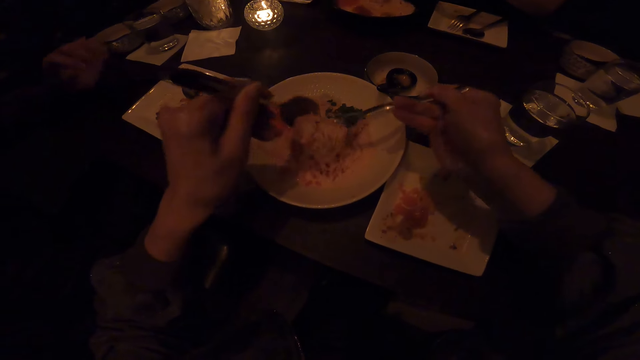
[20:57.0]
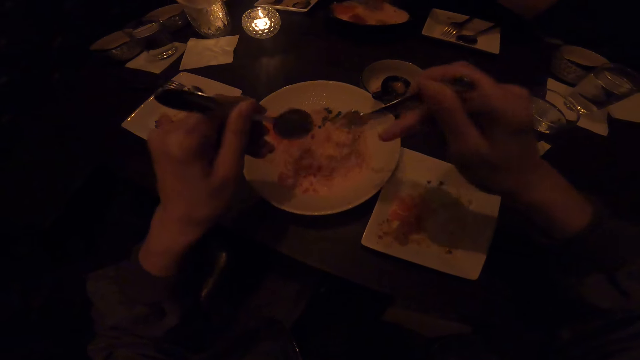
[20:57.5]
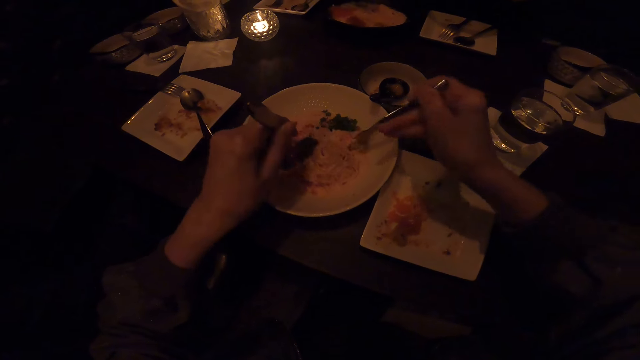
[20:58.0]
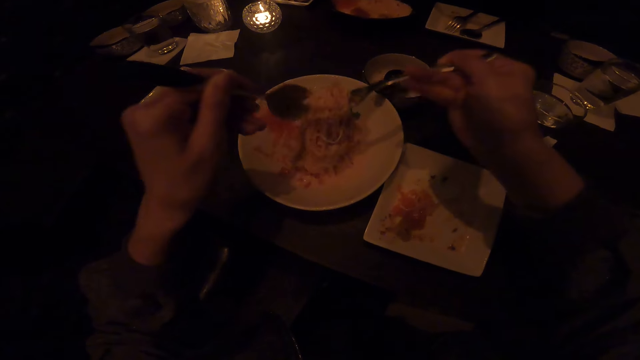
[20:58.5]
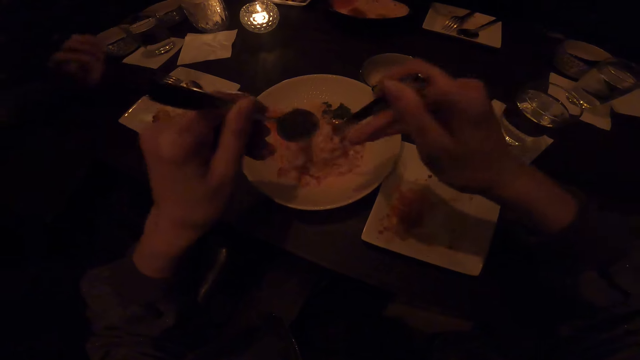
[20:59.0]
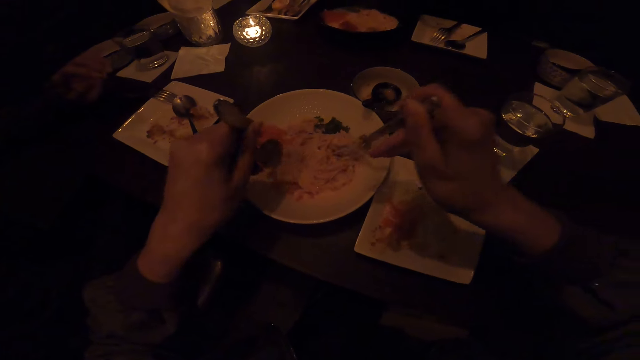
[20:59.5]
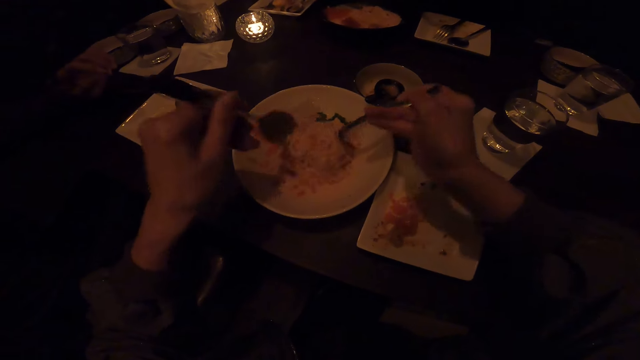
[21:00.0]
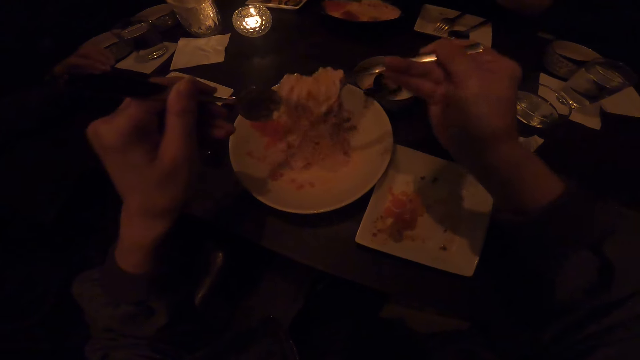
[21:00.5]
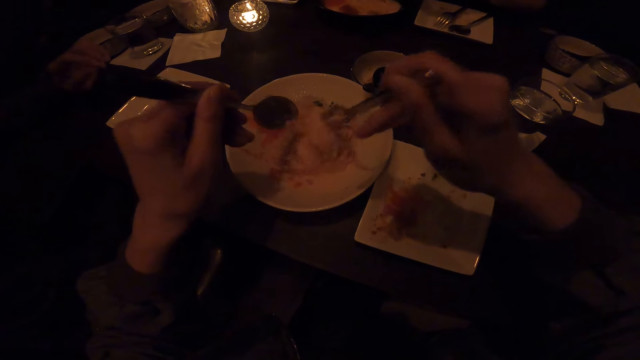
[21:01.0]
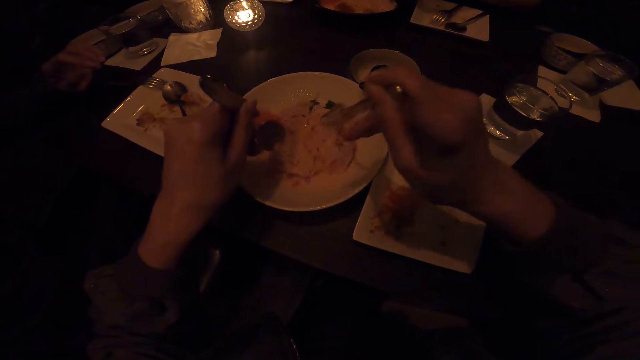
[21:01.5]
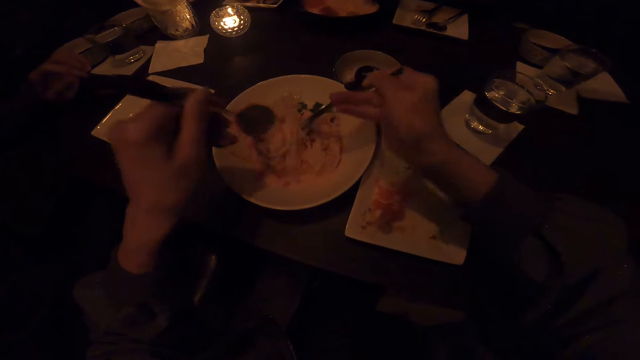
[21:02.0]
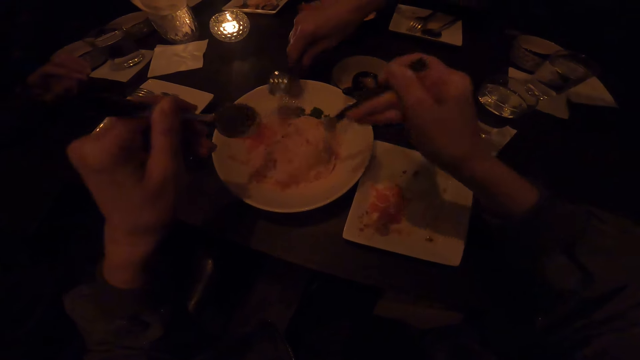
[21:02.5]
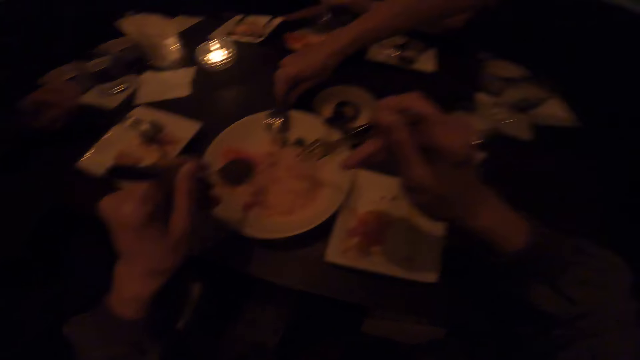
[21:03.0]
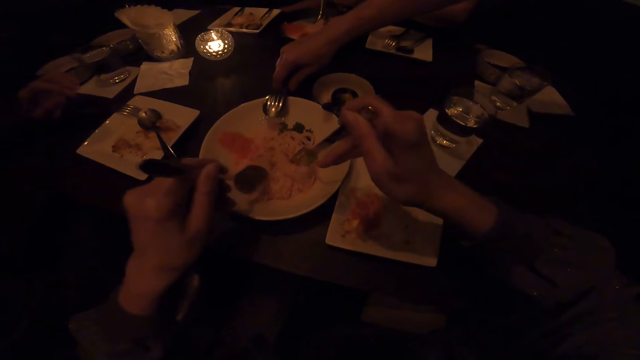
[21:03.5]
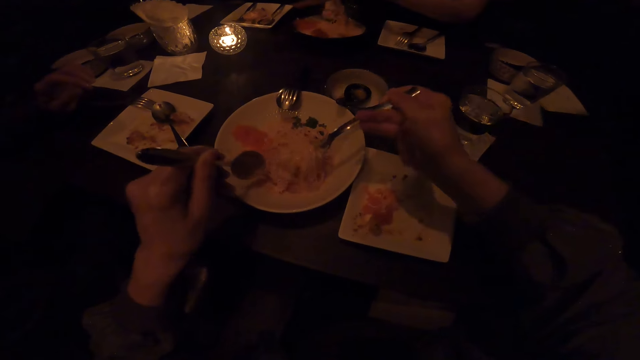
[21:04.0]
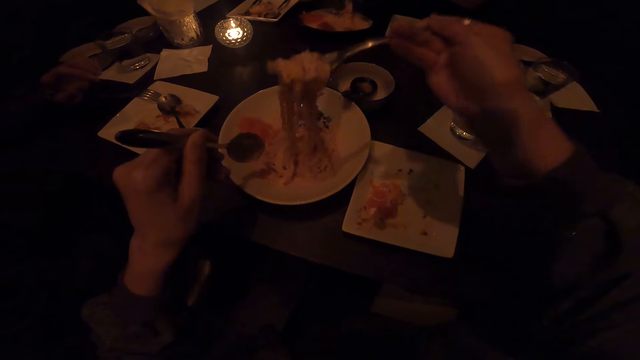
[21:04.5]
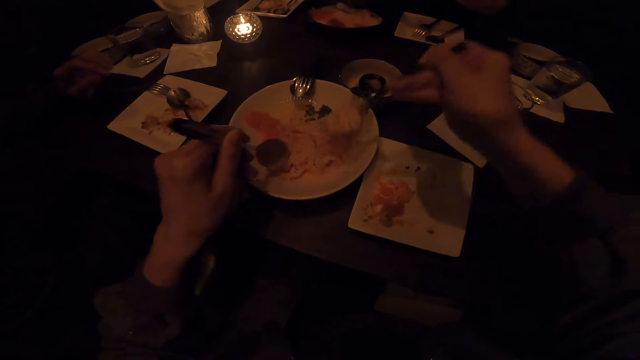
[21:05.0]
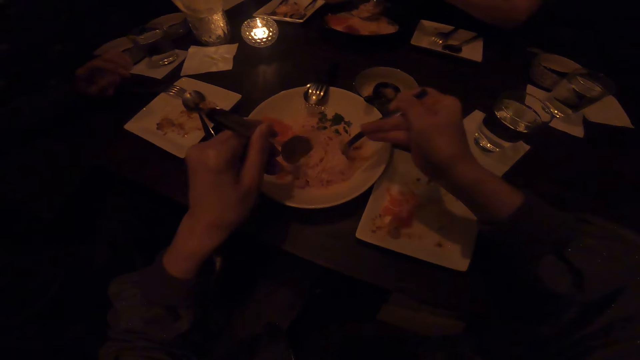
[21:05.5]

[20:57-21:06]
The camera wearer mixes food in a plate. A person places a spoon on the plate.

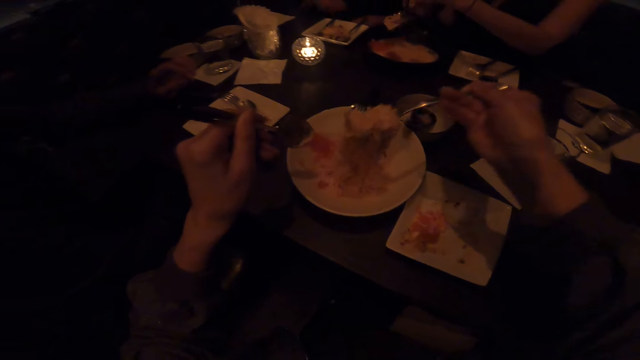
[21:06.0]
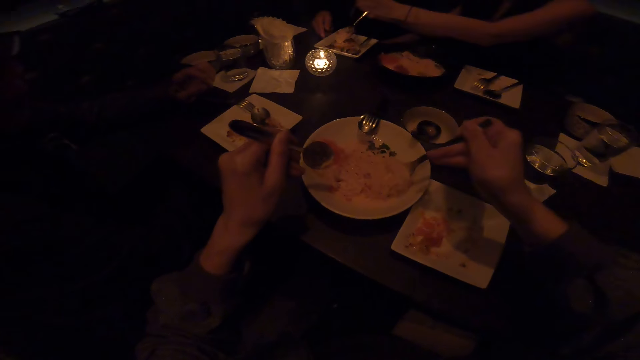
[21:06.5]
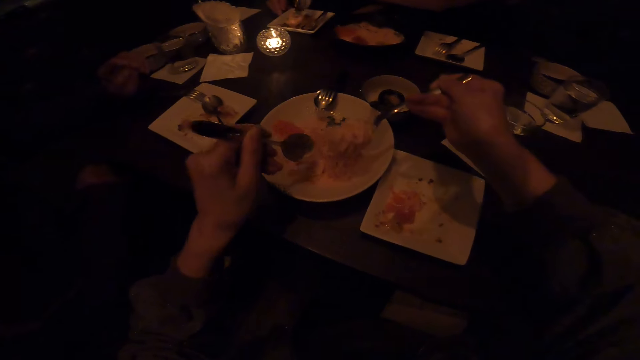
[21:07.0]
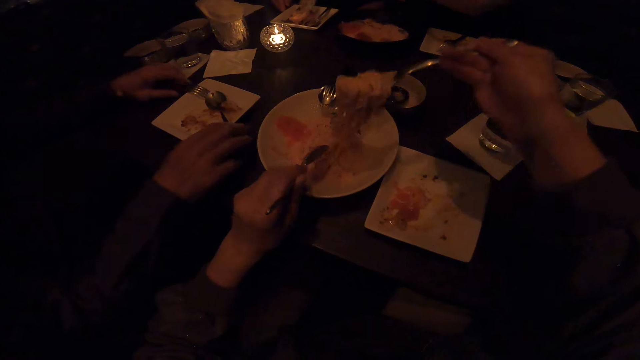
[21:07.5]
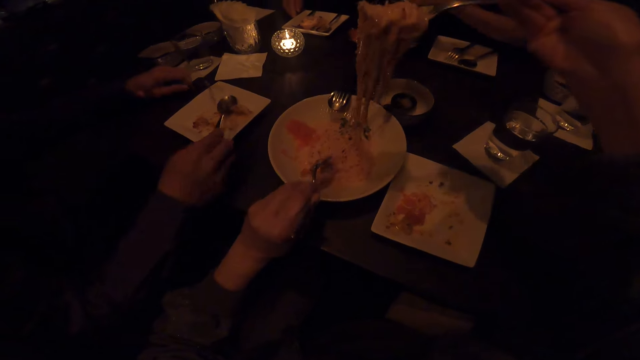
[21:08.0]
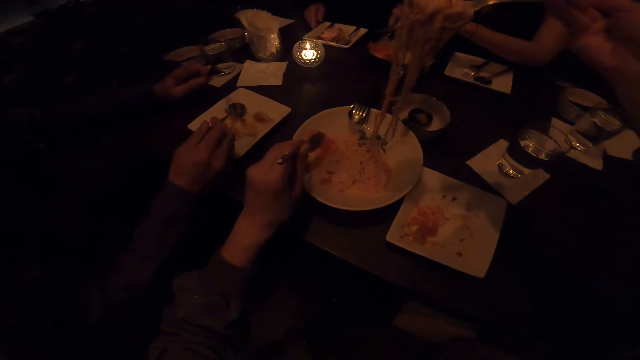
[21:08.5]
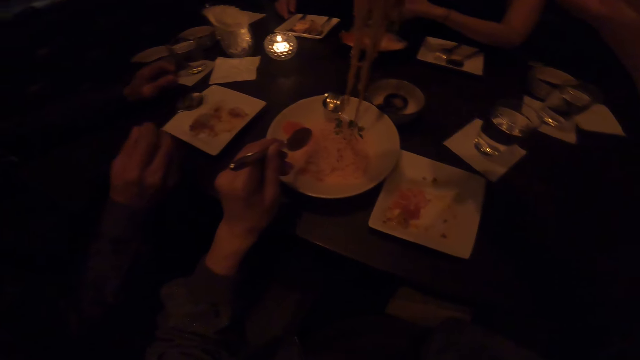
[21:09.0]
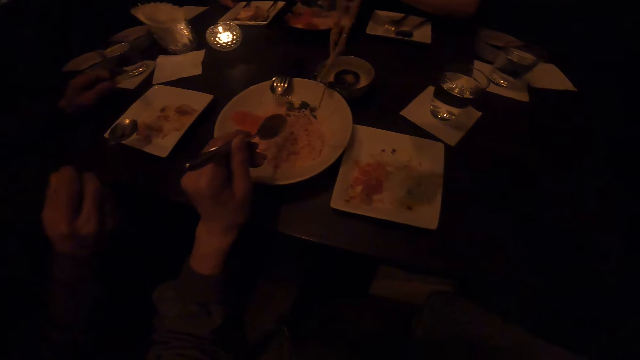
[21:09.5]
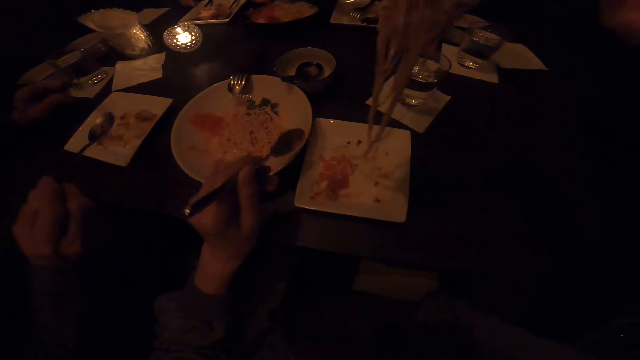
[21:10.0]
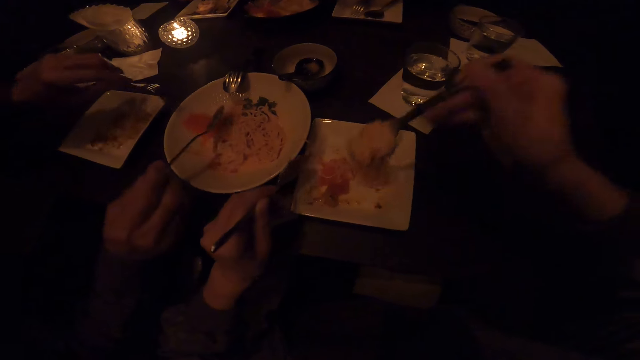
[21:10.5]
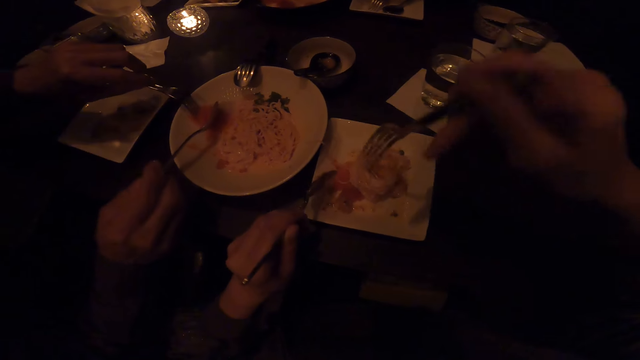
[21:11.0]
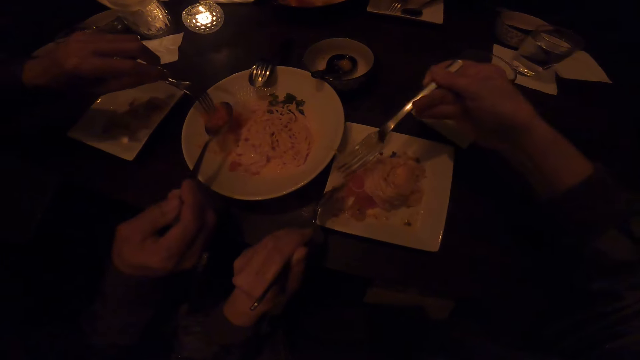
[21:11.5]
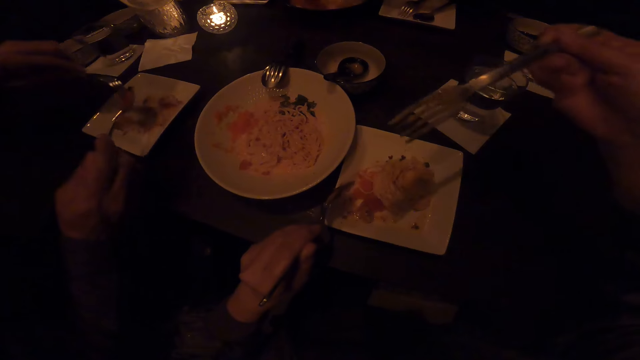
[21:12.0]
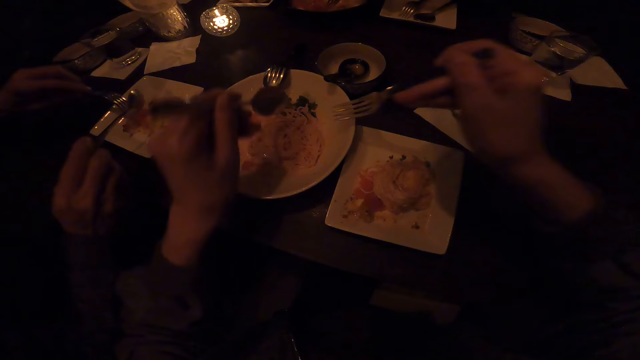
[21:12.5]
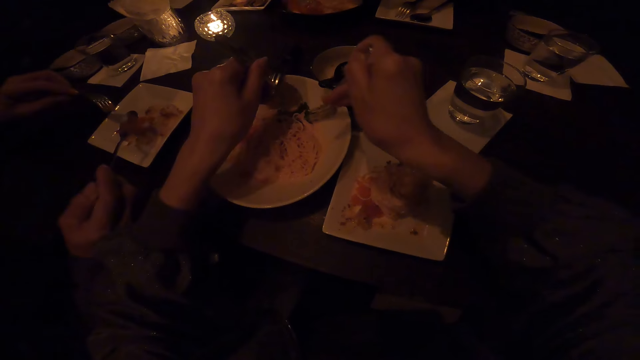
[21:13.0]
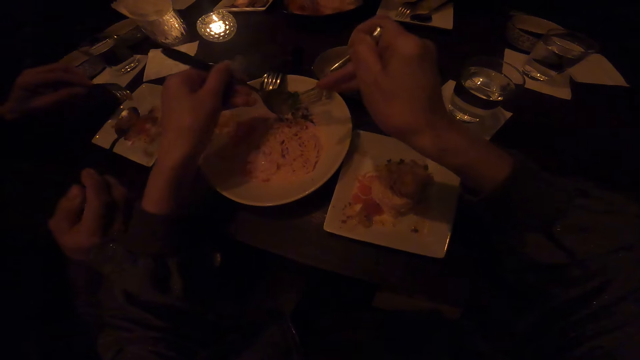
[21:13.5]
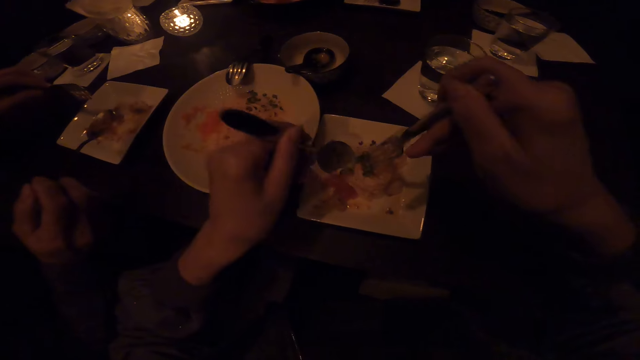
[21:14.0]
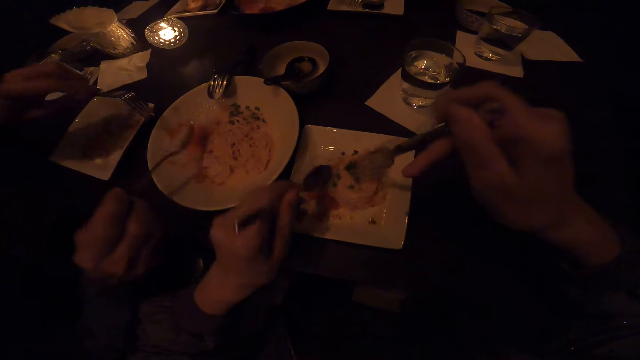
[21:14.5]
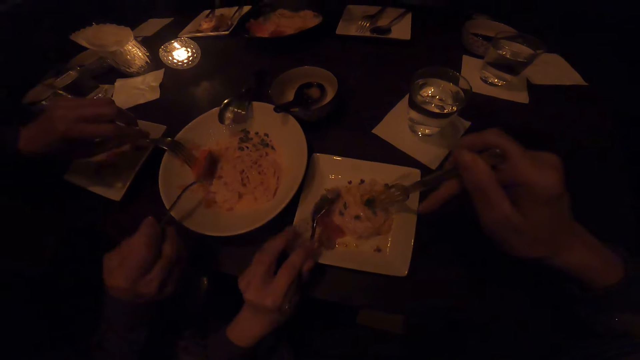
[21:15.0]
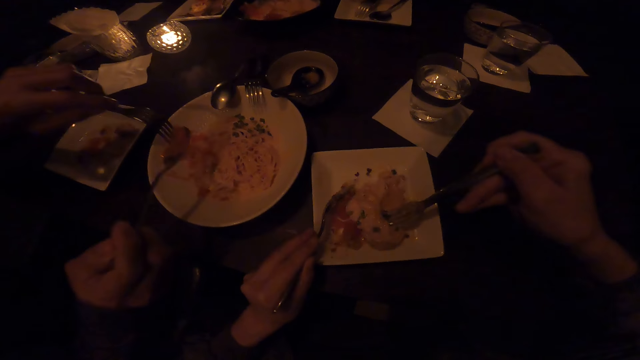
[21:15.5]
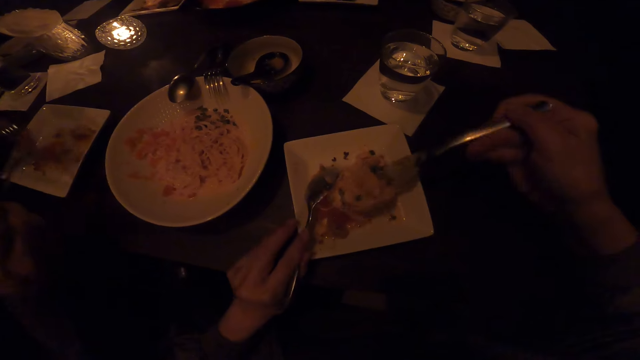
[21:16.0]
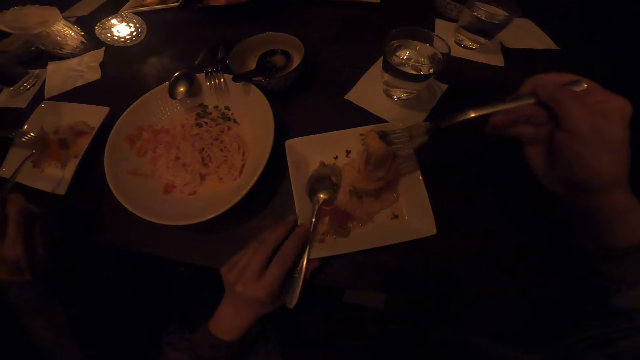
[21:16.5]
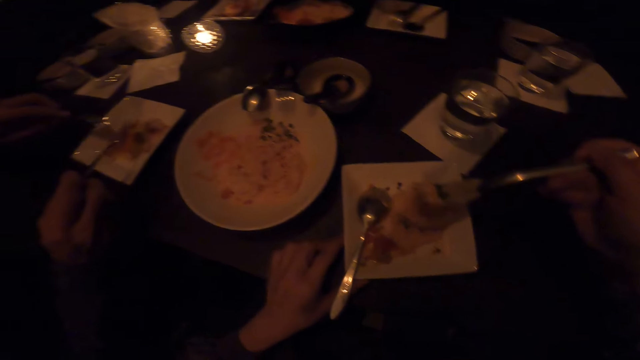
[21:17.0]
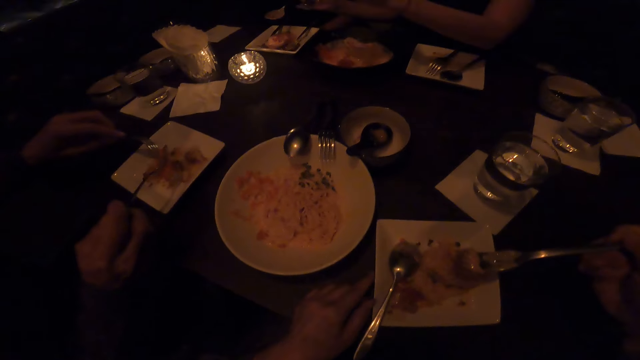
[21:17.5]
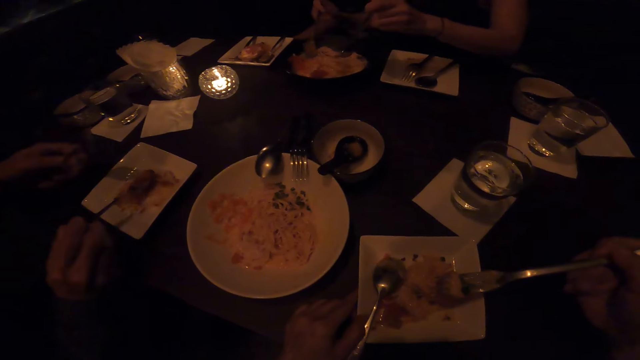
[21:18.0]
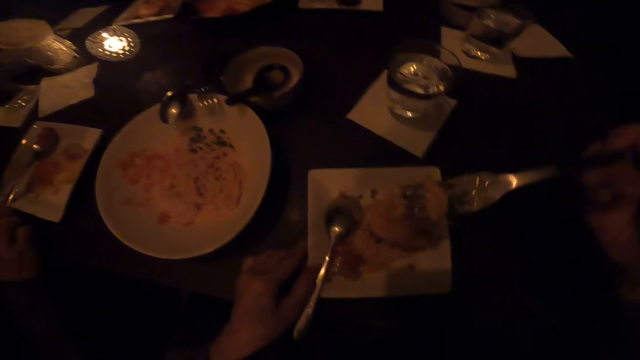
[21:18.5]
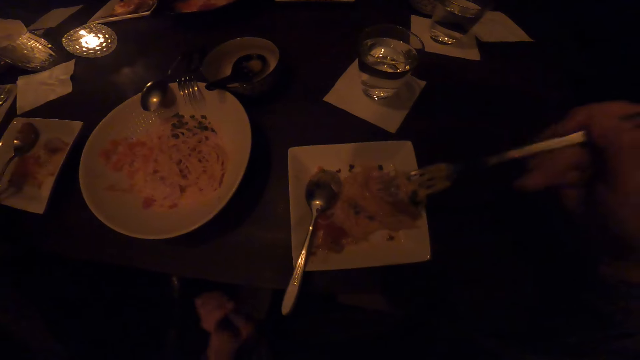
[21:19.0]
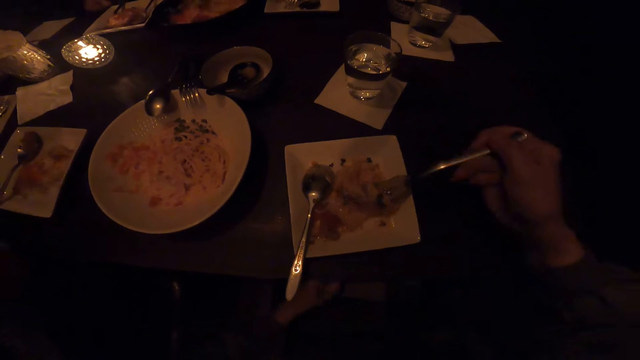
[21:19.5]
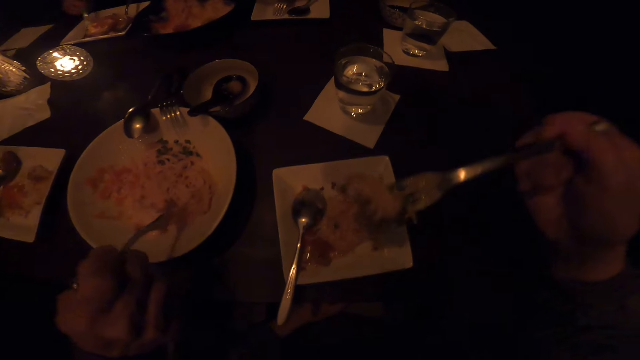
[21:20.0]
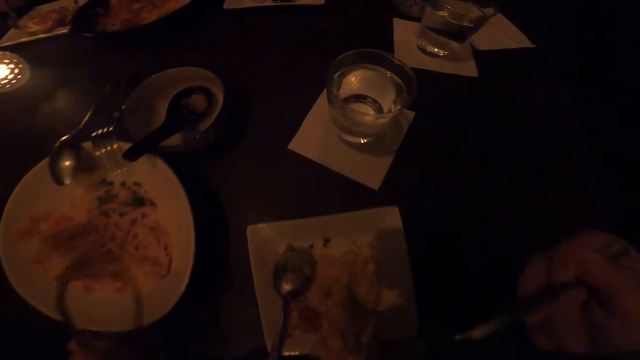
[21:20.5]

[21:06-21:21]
The camera wearer mixes food in a plate. A man picks up a spoon from the plate. The camera wearer serves the food in the plate. The man fetches the food from the plate and puts the food in the plate. The camera wearer fetches the food from the plate and serves the food in the plate. The man fetches the food from the plate and serves the food in the plate. The camera wearer pulls the plate on the table and fetches the food from the plate. The man fetches the food from the plate.
